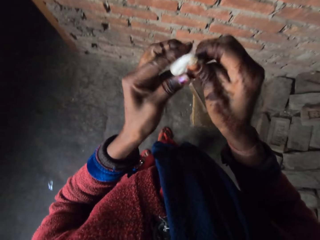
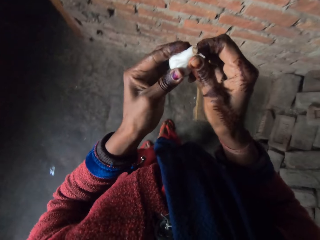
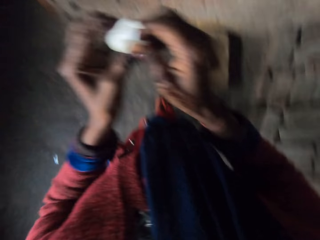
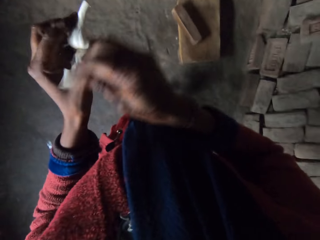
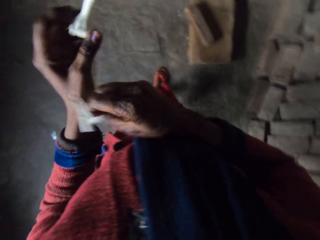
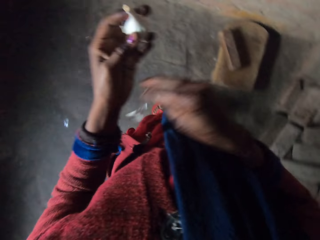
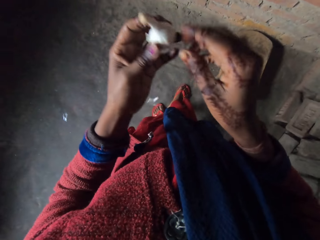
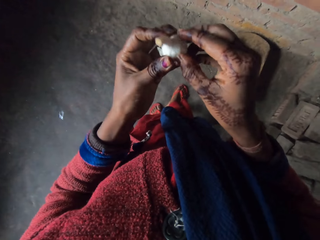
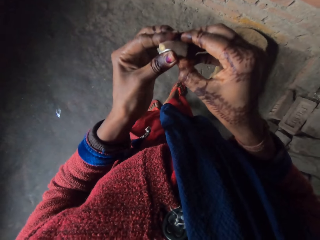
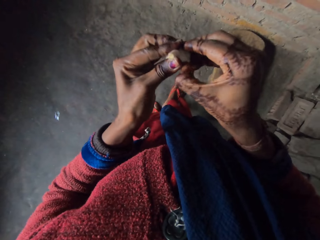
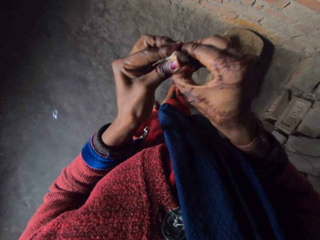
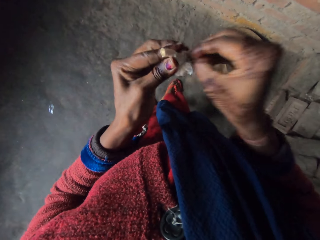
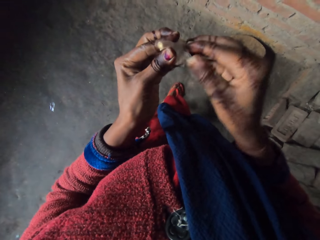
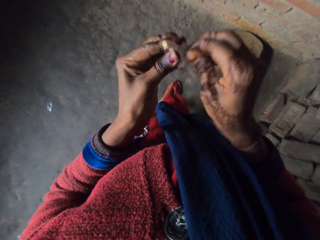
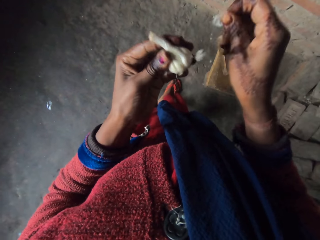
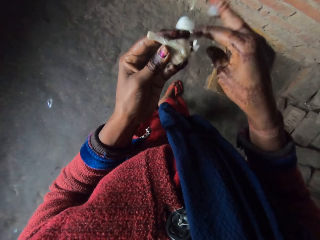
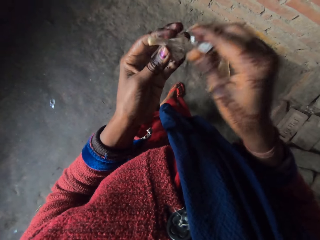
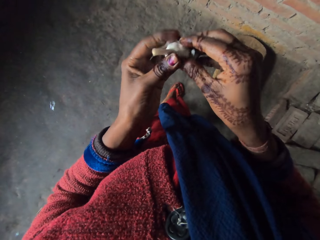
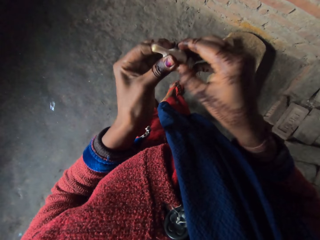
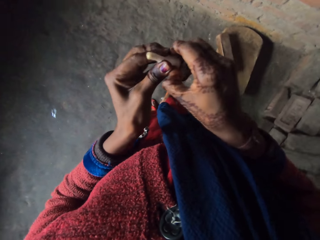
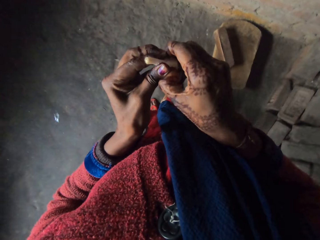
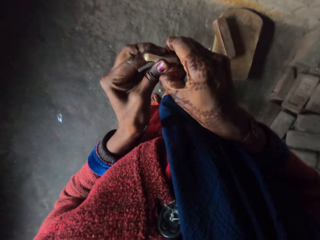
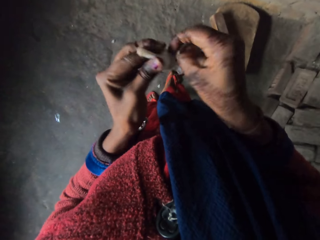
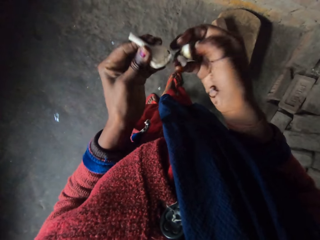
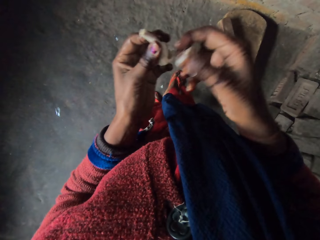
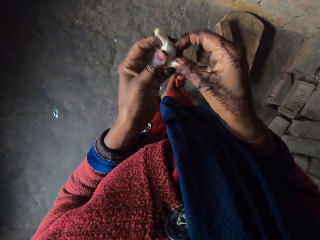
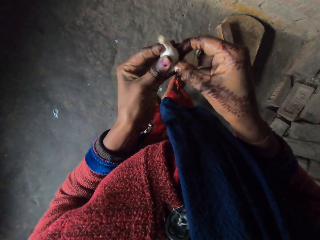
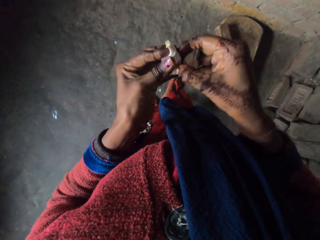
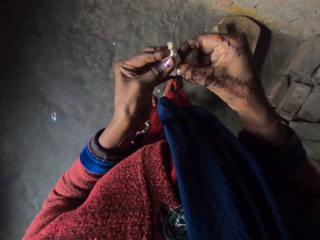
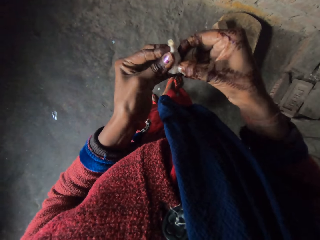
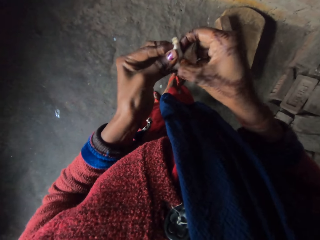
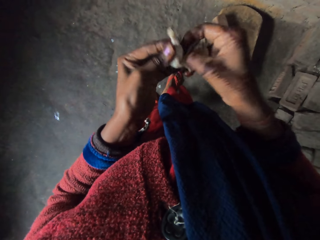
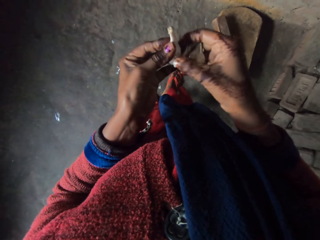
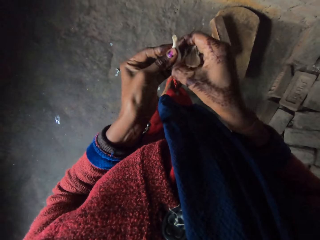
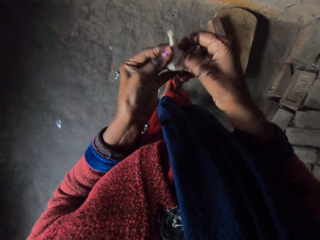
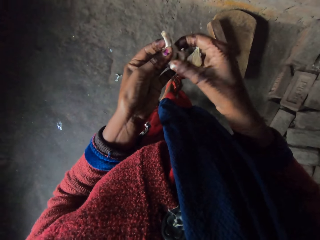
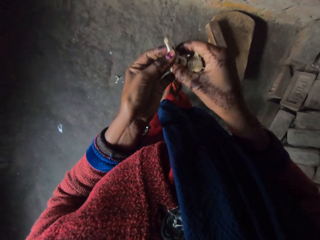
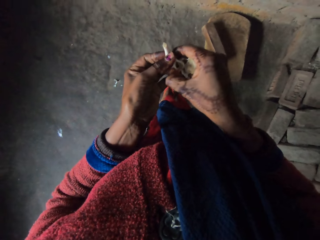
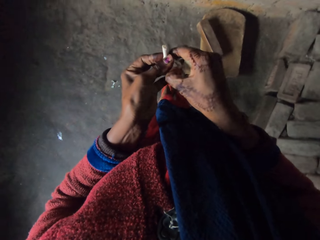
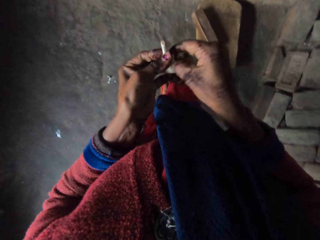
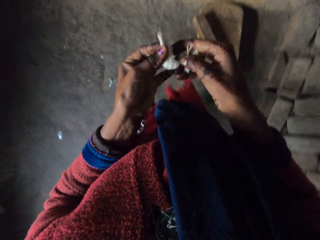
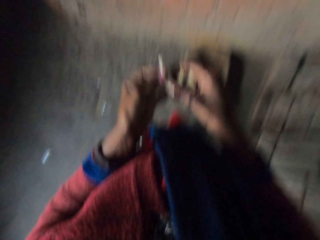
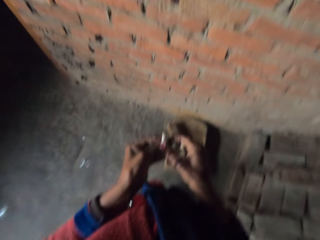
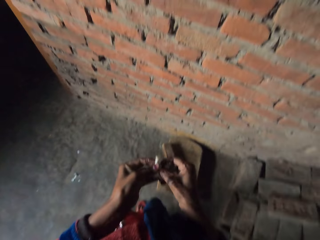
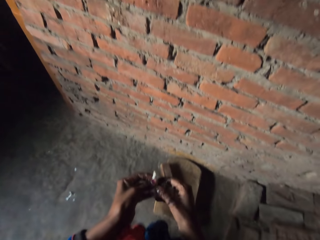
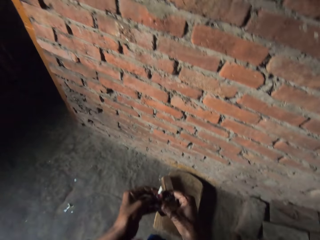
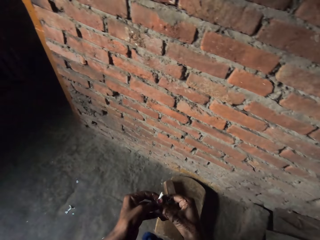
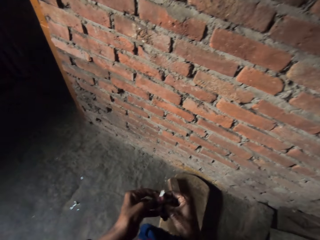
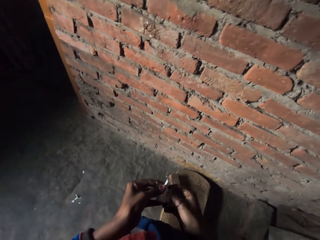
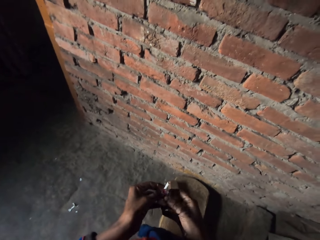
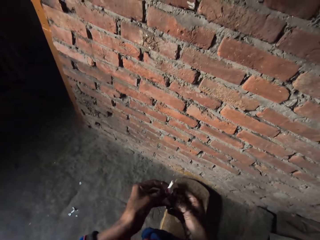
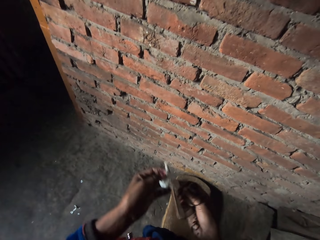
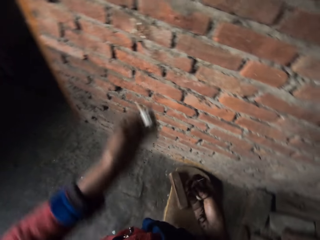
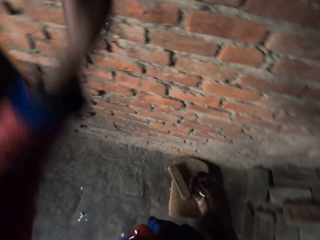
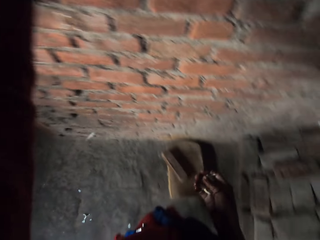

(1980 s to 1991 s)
The camera wearer peels the garlic with his hands. He peels the garlic again. He breaks the garlic. He peels the garlic repeatedly.

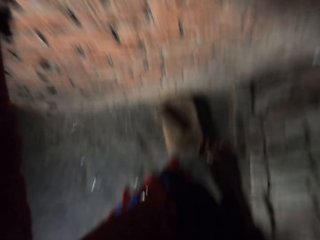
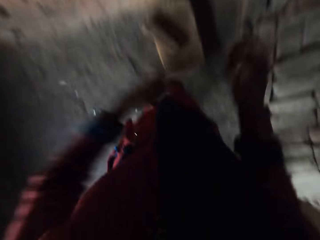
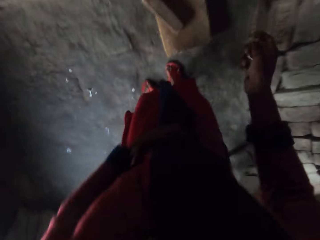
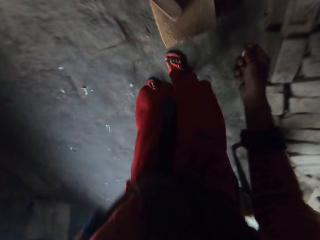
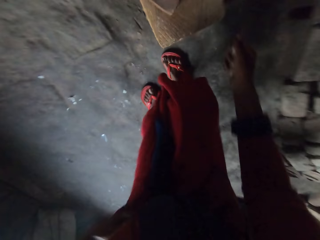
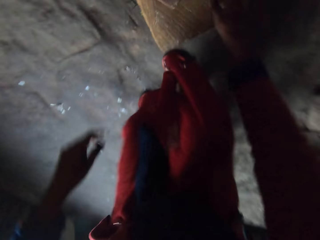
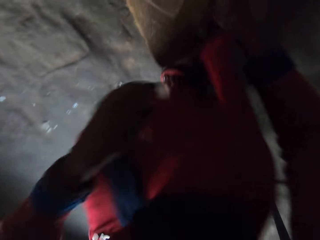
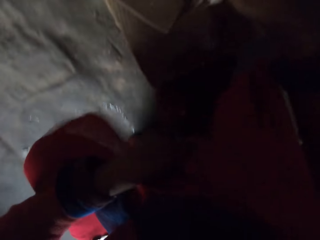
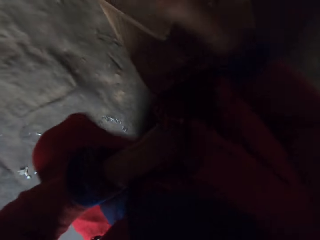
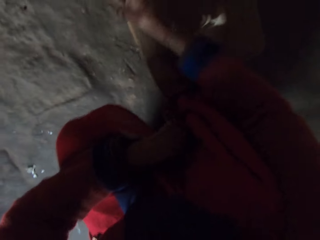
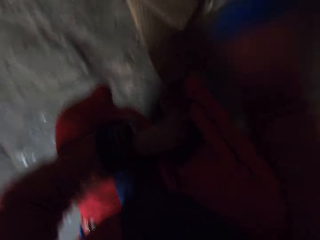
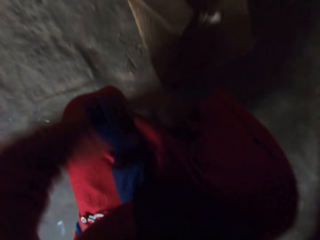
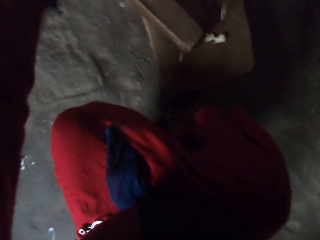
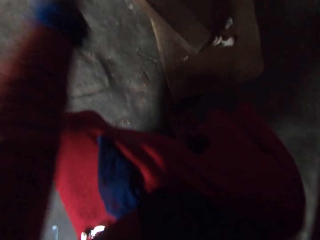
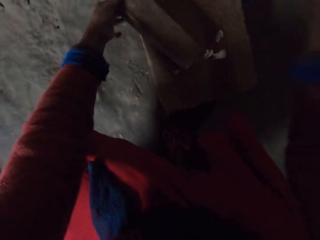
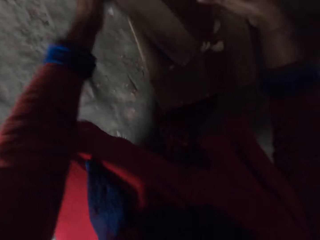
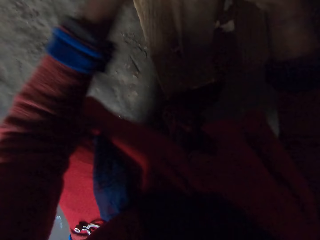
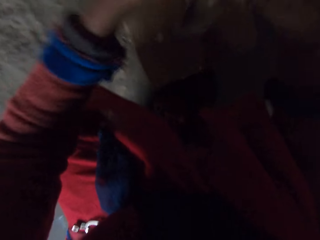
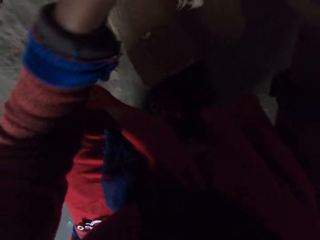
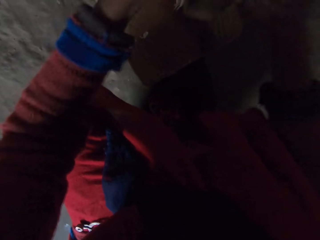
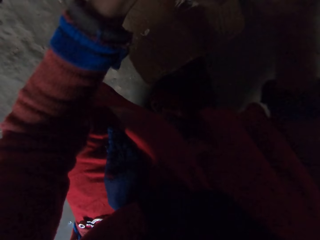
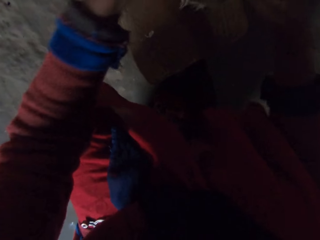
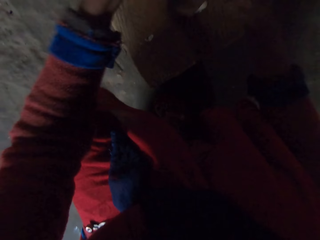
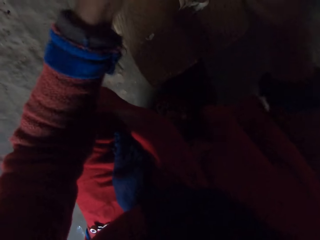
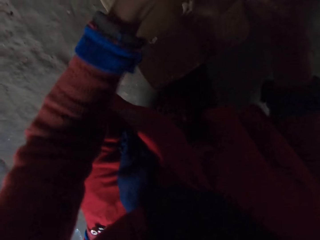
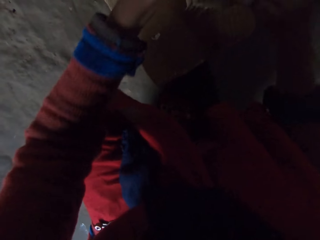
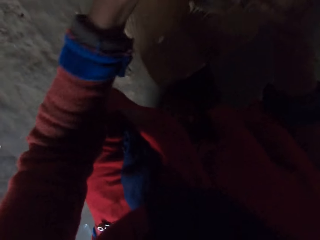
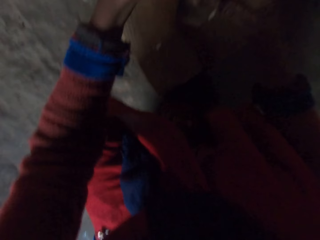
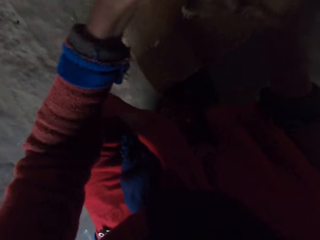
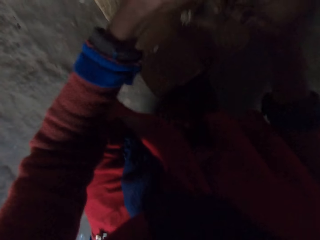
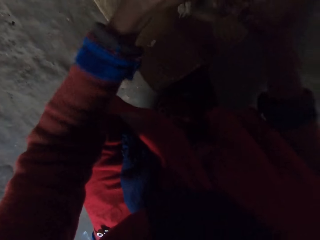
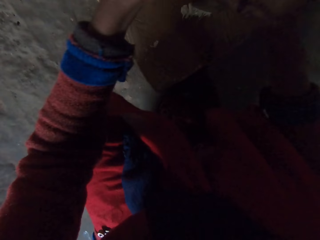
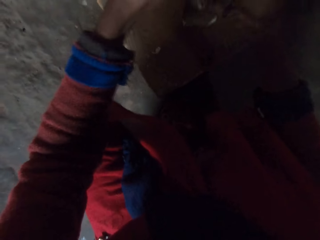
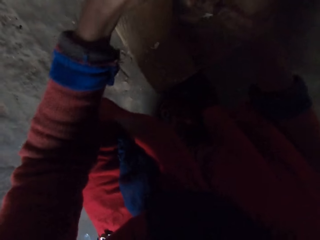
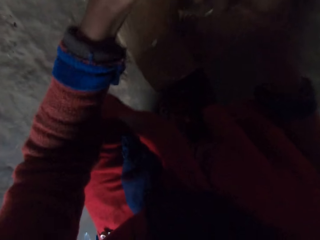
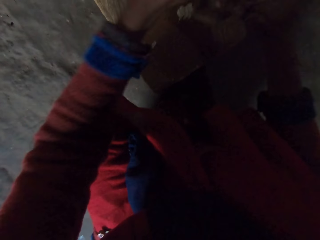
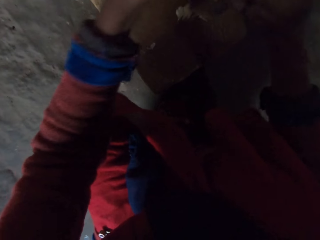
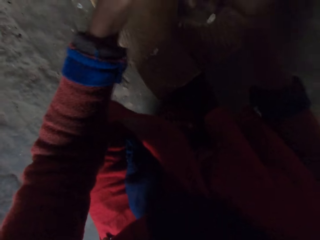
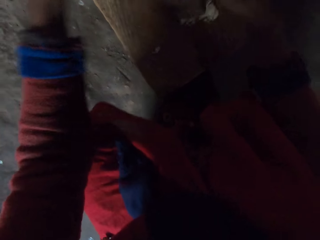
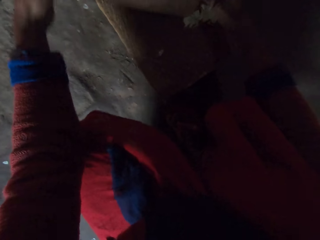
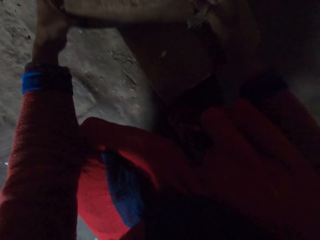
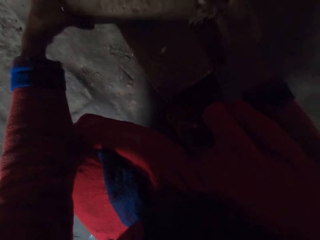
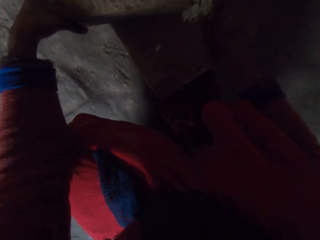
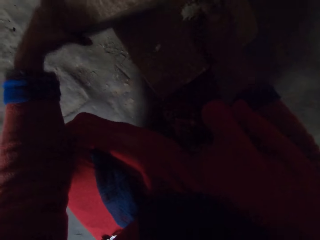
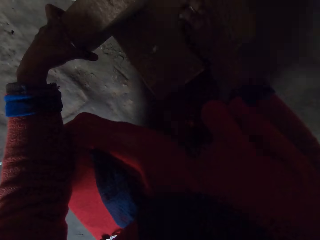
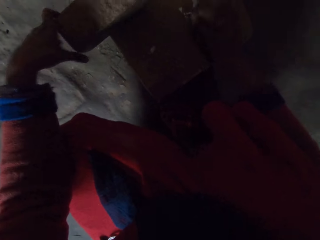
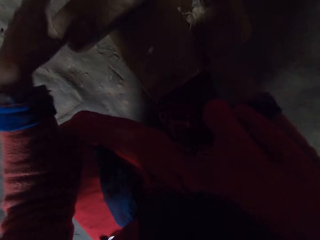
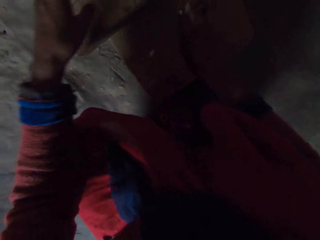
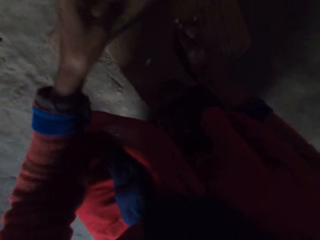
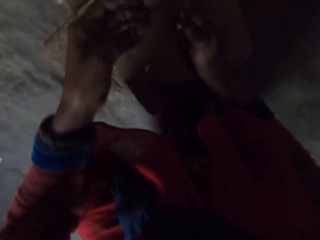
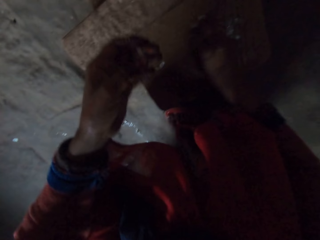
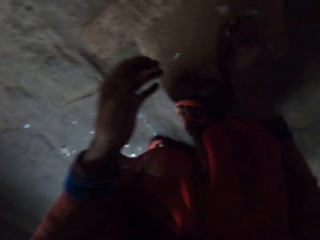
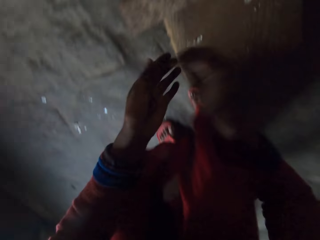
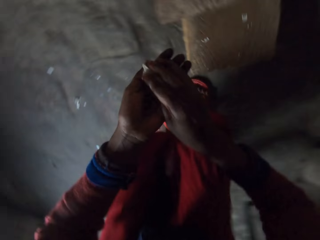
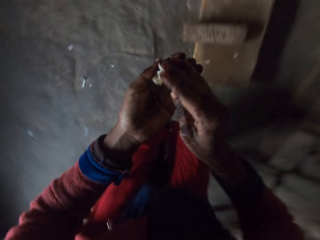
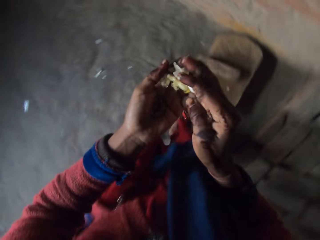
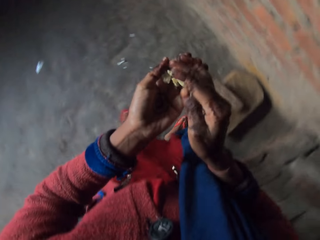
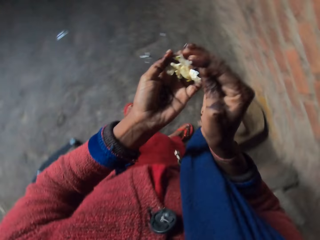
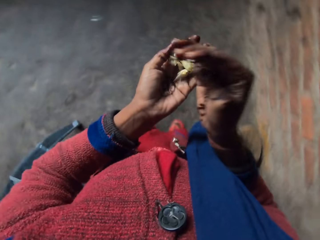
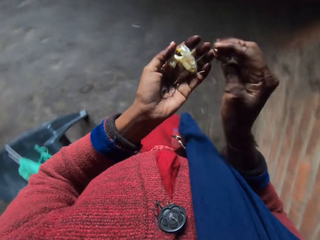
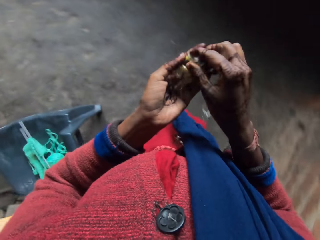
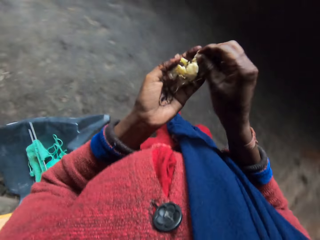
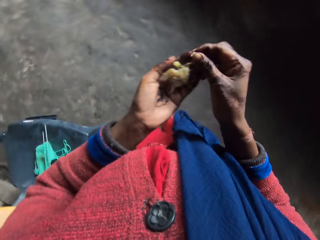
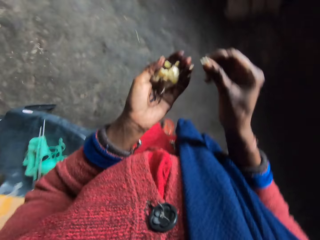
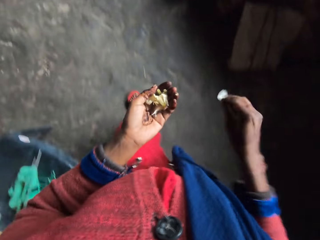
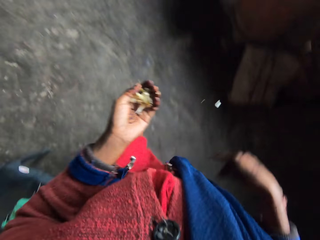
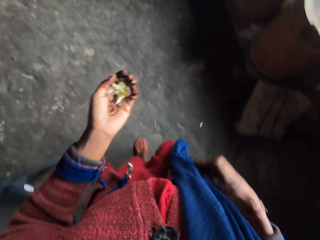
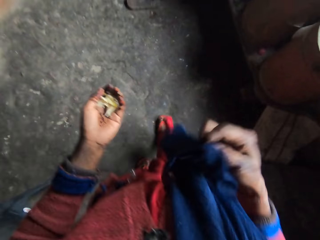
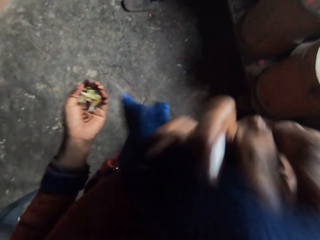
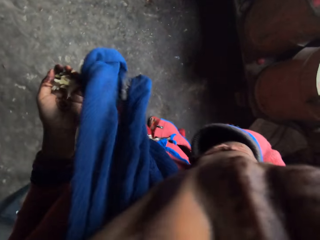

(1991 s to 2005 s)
The camera wearer puts some garlic back on the rack. They put the garlic on a chopping board. They drop the garlic on a mortar. They pick up a pestle. They hit the garlic with the pestle. They grind the garlic with the pestle. They hit the garlic with the pestle repeatedly. They put the pestle on the board. They take the ground garlic from the mortar. They walk around the kitchen.
